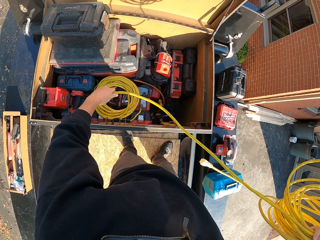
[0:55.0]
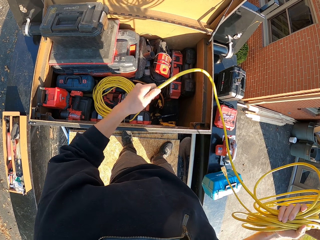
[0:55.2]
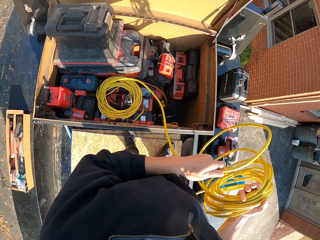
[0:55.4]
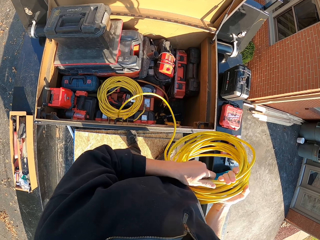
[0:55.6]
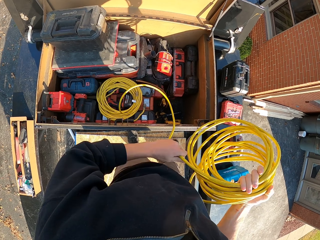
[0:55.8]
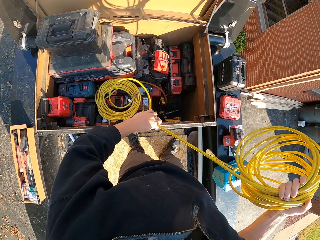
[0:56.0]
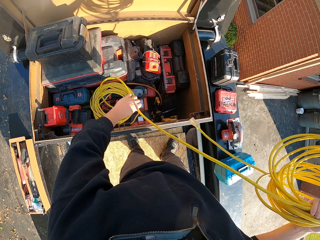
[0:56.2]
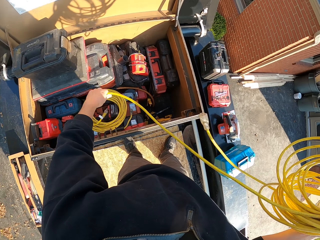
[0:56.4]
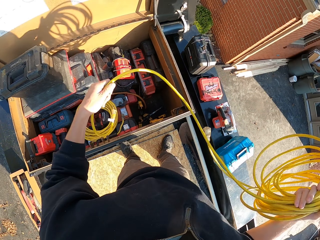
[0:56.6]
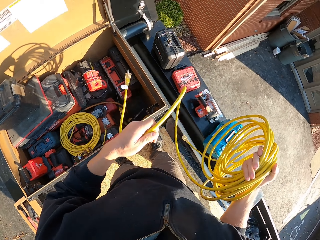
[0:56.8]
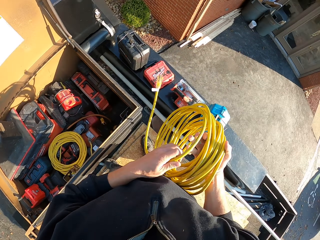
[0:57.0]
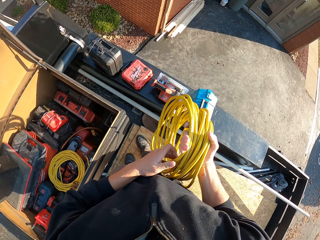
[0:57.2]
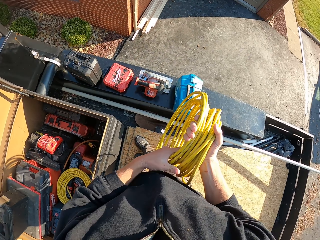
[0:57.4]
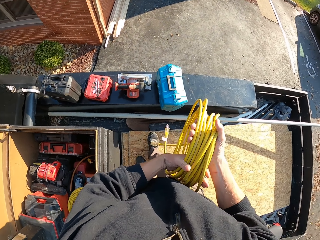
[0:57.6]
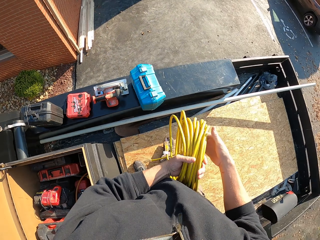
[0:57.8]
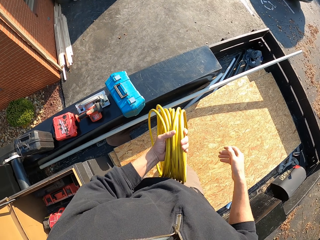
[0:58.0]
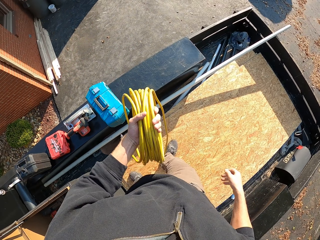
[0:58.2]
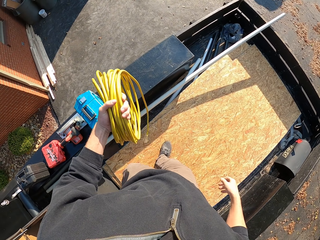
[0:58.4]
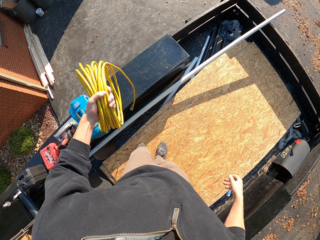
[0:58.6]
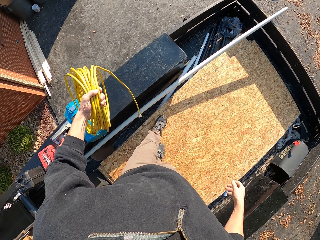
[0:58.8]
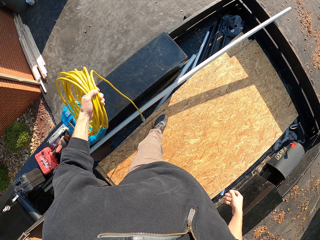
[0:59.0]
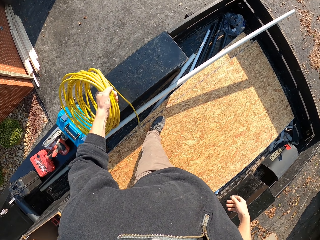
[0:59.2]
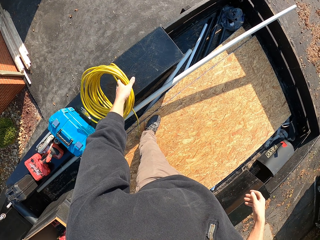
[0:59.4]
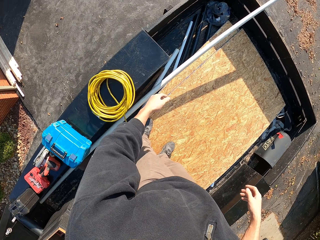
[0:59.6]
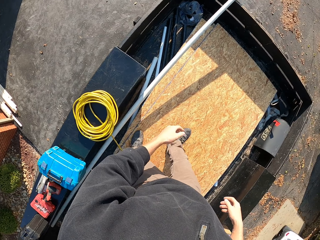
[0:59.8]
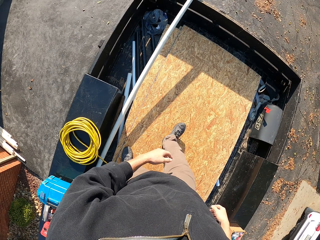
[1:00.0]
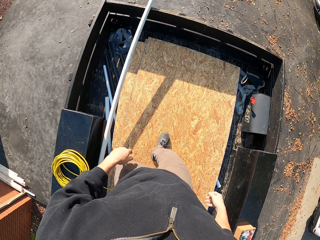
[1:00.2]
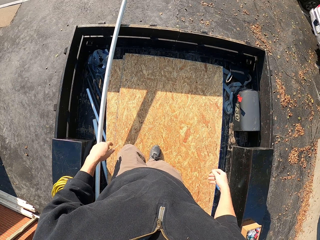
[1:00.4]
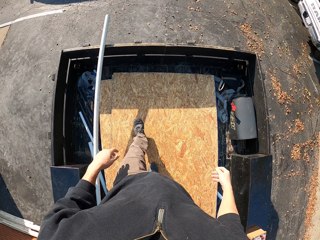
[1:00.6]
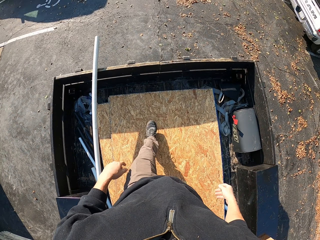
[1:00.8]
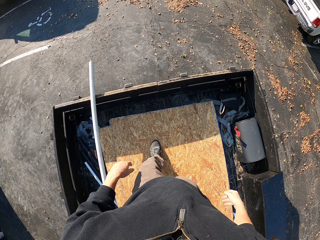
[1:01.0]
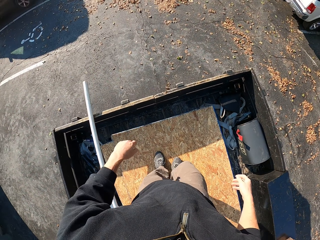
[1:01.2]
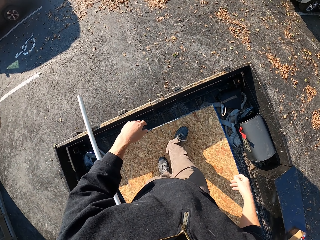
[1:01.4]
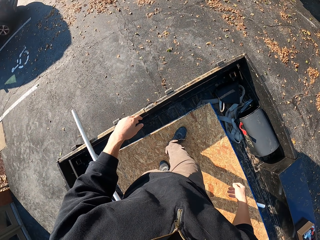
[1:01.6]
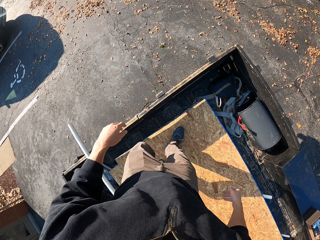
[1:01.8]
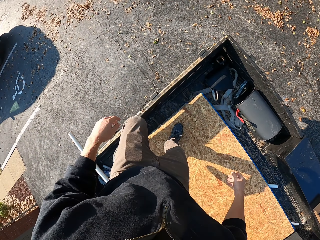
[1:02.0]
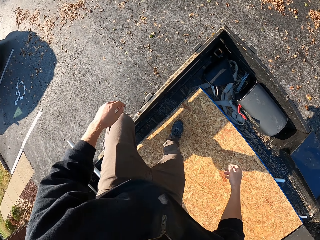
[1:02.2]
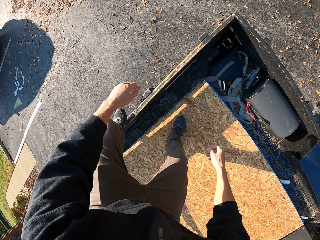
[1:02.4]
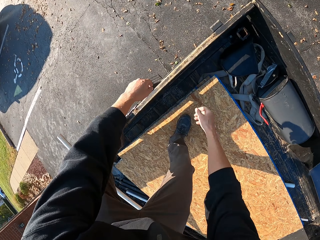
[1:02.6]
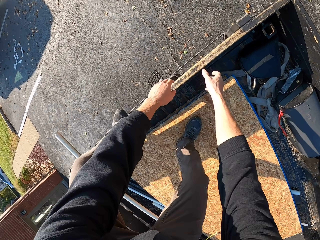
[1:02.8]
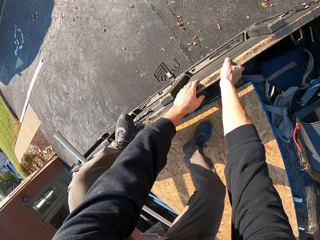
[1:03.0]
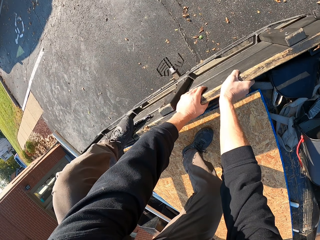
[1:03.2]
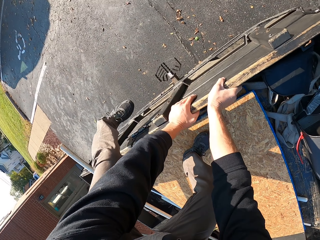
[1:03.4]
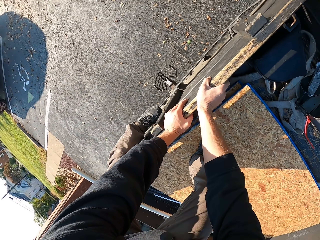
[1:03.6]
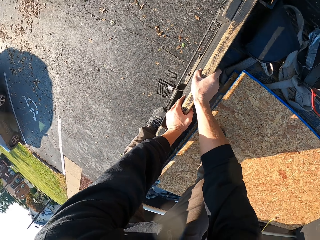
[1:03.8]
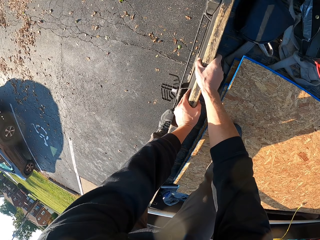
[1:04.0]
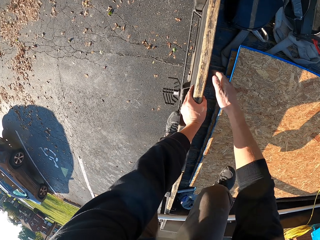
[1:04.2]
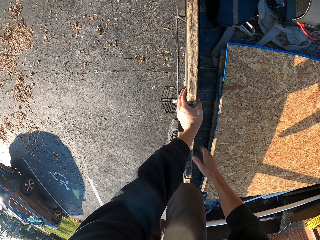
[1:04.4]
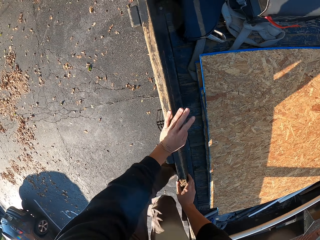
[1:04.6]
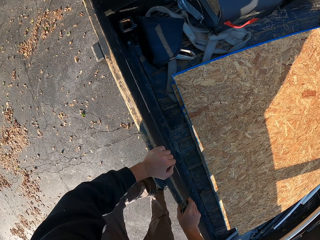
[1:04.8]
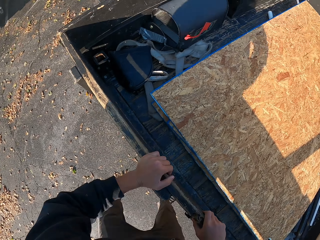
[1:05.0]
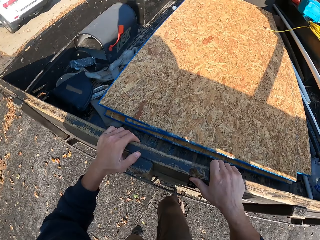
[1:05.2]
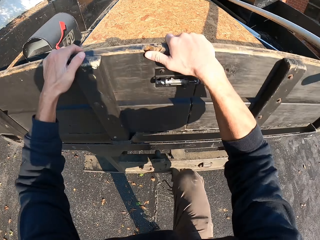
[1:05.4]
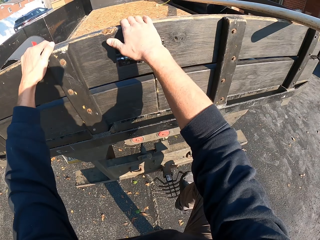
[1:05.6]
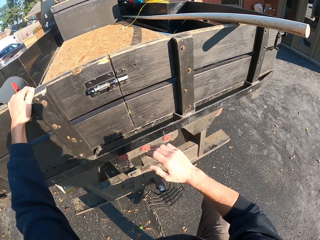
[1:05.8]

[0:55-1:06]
The camera wearer turns around. They place the cable on the side of the pickup truck and throw the power cable on the truck. They walk on the pickup truck bed. They climb down the pickup truck and hold the truck.

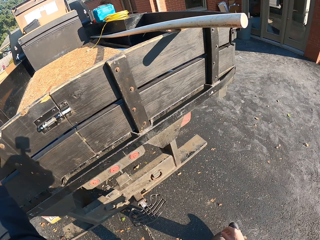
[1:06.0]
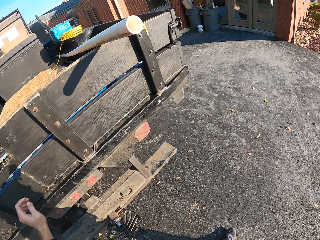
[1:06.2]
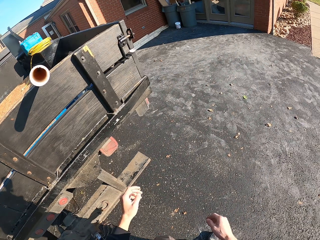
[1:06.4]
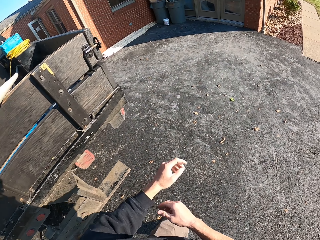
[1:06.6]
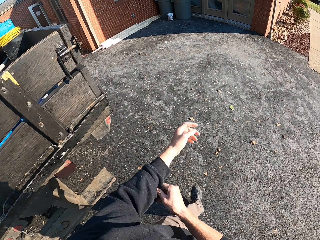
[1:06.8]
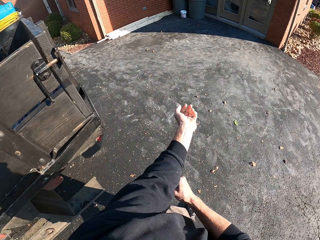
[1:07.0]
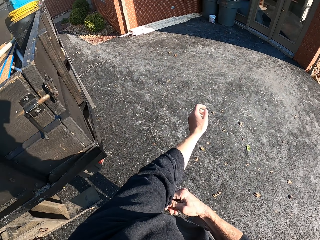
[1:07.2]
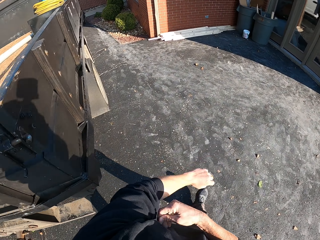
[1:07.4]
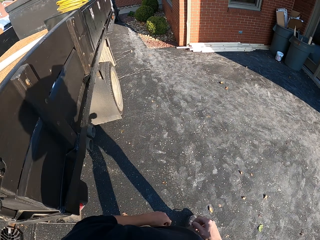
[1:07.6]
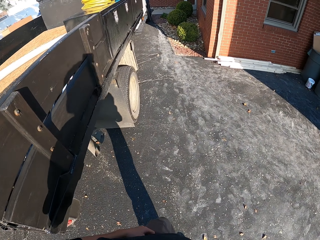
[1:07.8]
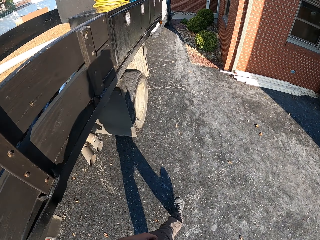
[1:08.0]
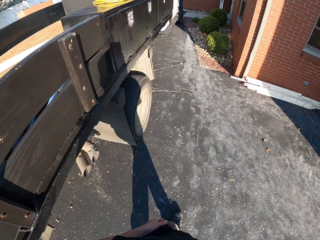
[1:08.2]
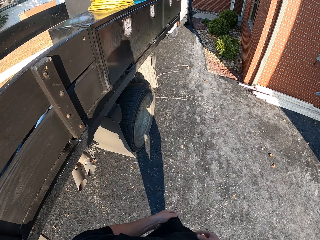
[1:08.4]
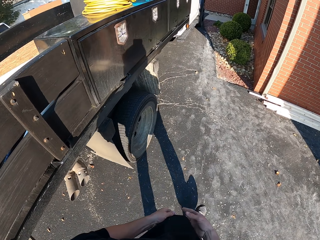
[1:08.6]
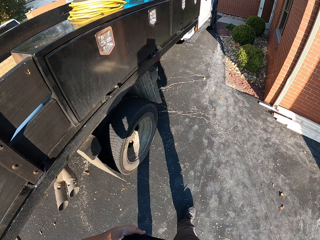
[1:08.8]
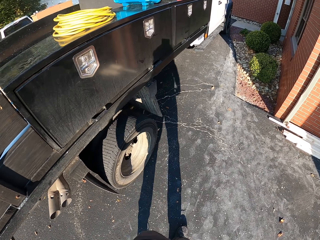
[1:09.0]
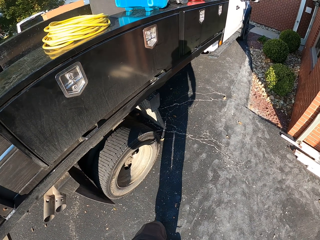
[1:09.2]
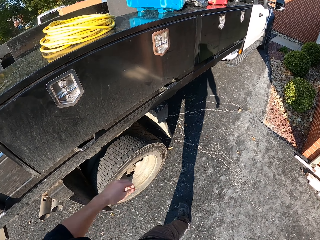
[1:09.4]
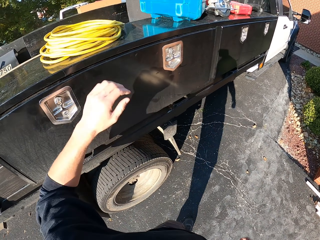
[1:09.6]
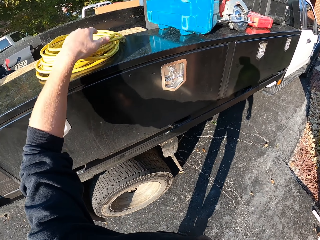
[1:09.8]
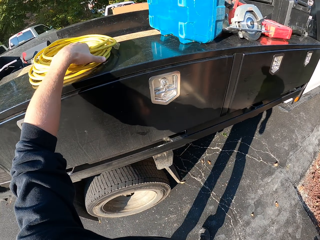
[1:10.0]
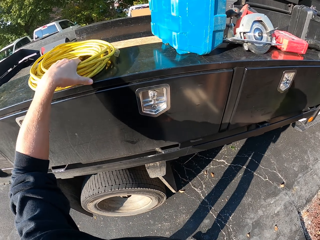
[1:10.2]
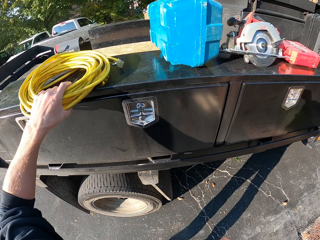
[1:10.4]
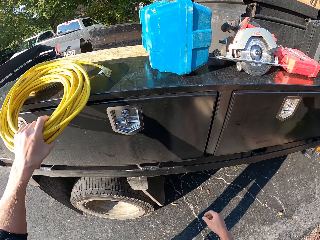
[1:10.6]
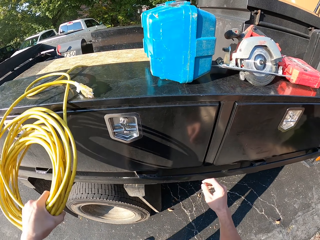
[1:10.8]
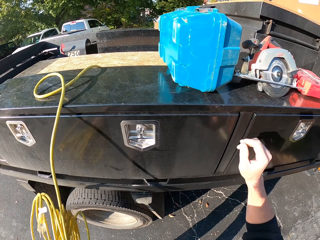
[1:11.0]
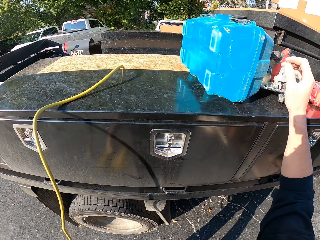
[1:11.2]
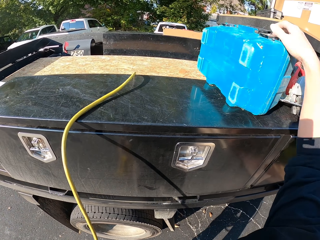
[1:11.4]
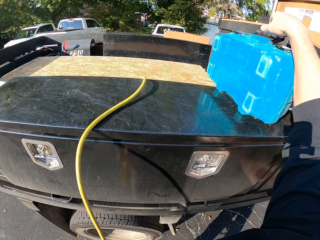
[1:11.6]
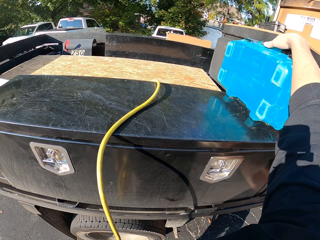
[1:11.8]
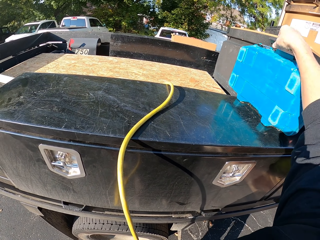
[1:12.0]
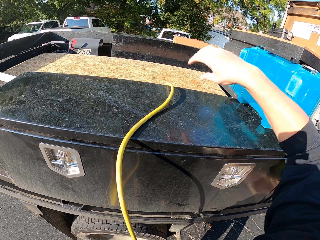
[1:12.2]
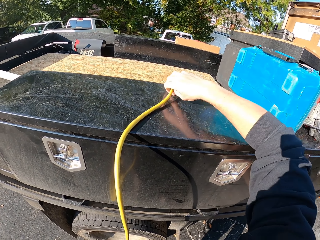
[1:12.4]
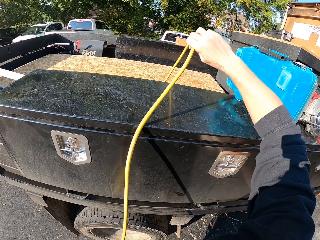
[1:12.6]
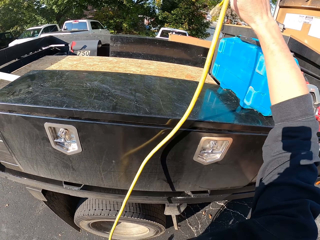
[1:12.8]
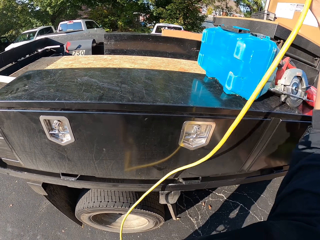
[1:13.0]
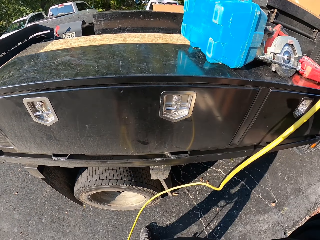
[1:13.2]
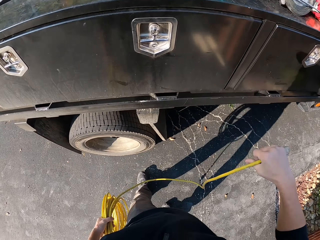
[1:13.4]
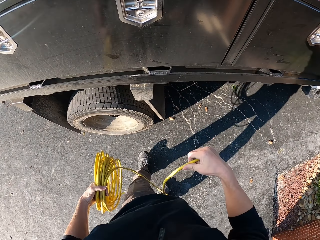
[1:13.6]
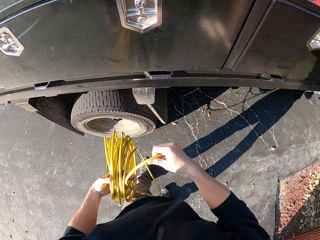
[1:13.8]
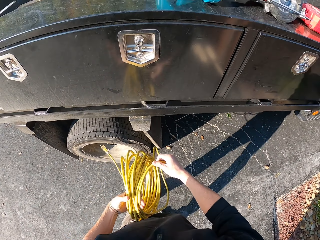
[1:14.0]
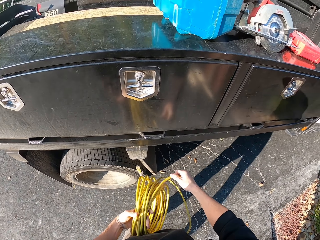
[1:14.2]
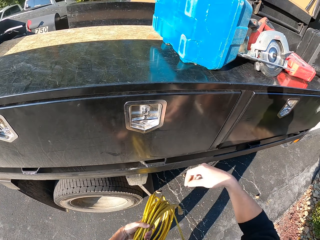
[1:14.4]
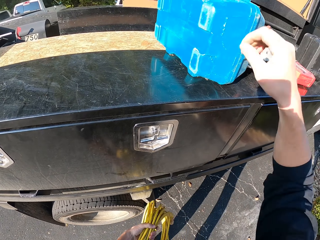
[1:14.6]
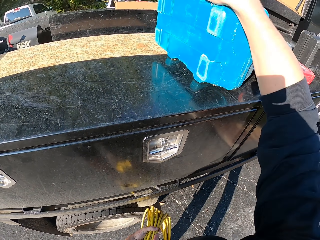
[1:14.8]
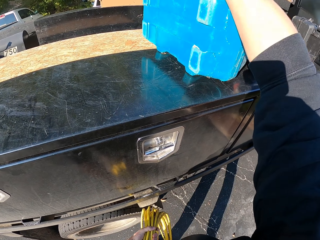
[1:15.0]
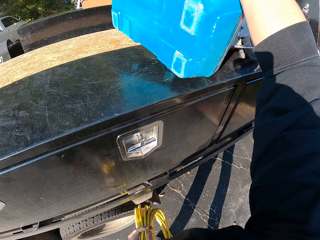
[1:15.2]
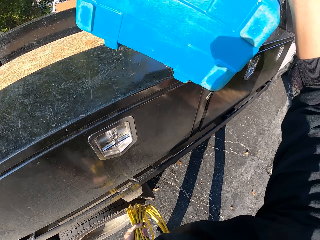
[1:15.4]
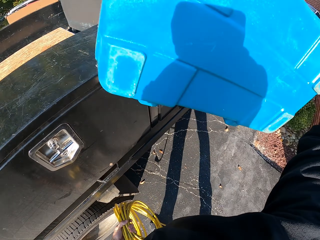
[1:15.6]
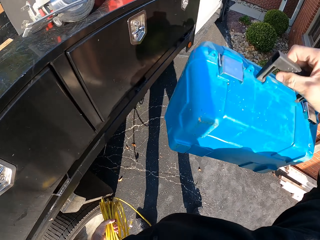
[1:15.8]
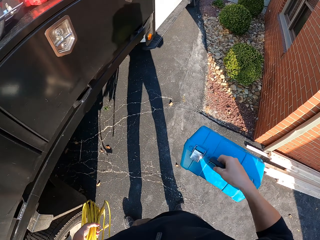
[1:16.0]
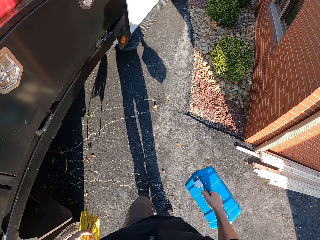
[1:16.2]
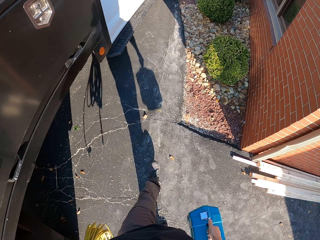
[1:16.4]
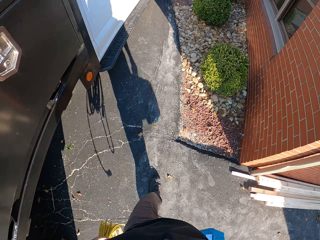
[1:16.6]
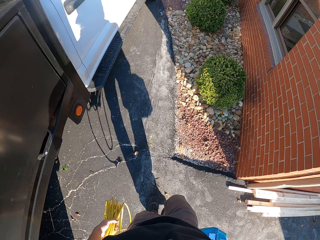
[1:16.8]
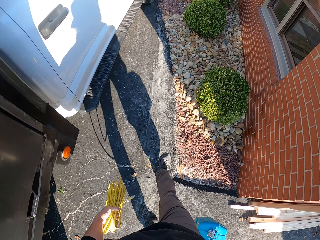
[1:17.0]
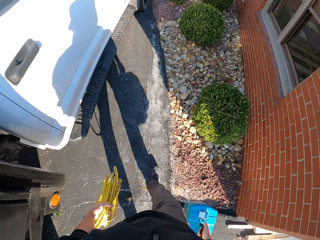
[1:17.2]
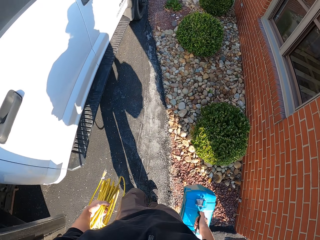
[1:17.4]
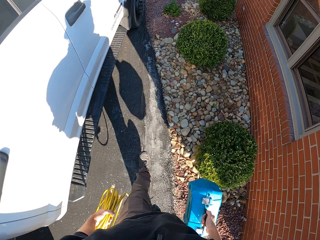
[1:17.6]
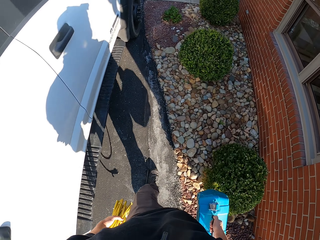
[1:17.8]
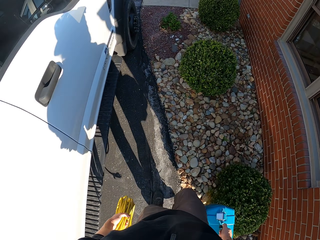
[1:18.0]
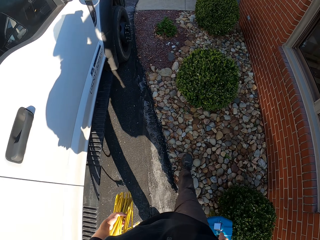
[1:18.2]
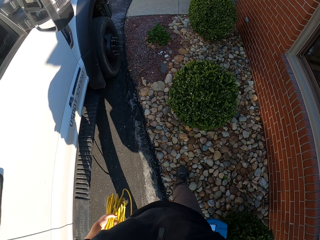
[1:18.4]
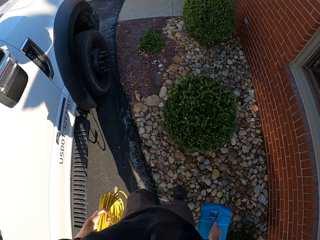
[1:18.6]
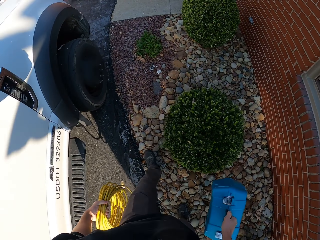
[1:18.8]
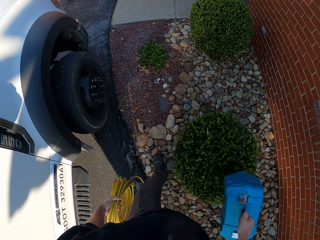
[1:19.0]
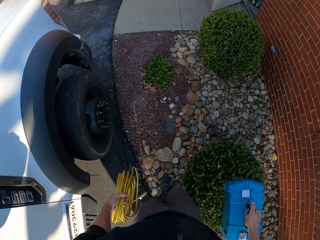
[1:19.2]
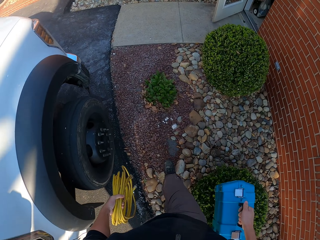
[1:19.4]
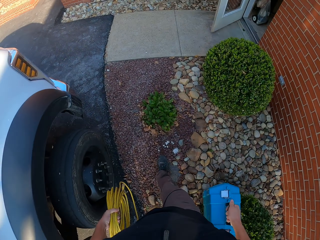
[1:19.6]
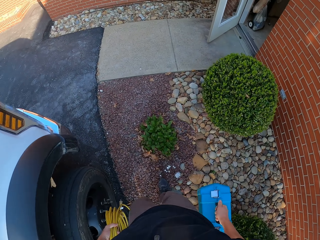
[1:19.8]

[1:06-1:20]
The camera wearer walks around. He pulls the sleeve of his sweater, folds the sweater and walks around. He picks up power cables from the truck. He touches the tool box on the truck. He takes a cable on the pickup truck. He holds the power cable. He picks up the tool box from the truck. He walks towards the house.
